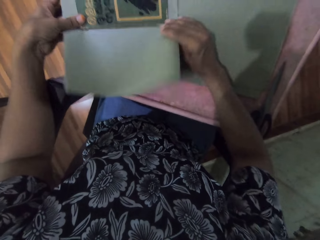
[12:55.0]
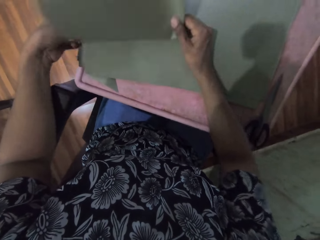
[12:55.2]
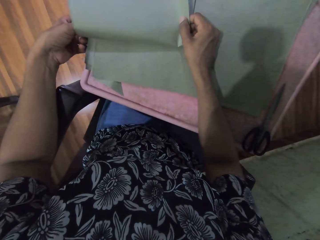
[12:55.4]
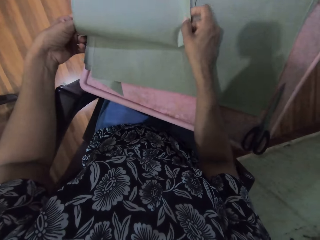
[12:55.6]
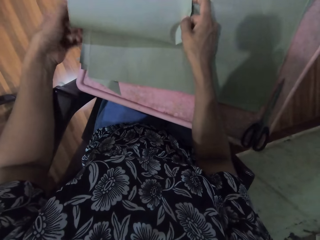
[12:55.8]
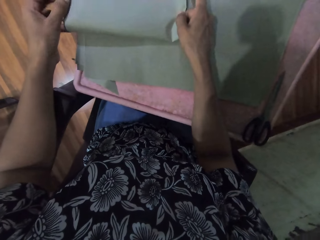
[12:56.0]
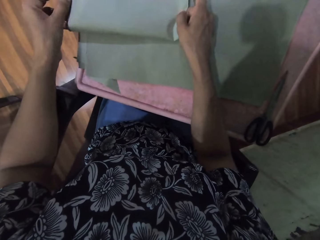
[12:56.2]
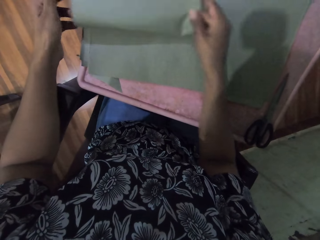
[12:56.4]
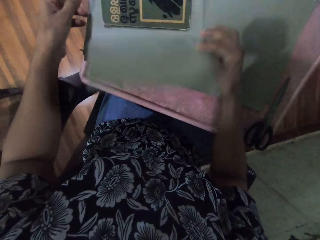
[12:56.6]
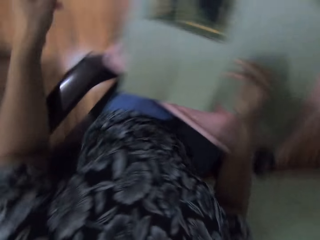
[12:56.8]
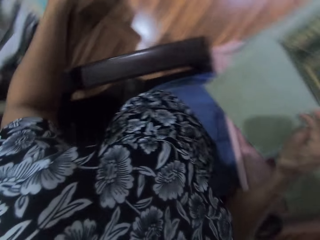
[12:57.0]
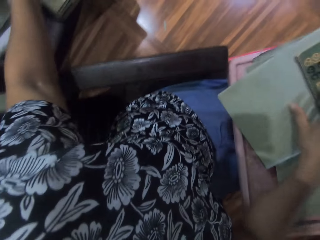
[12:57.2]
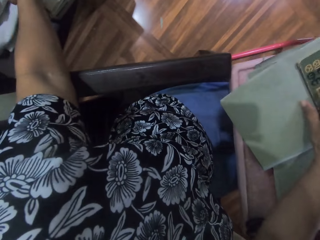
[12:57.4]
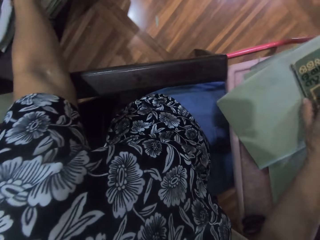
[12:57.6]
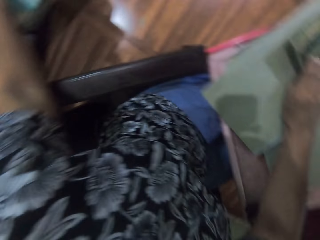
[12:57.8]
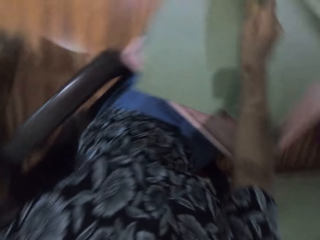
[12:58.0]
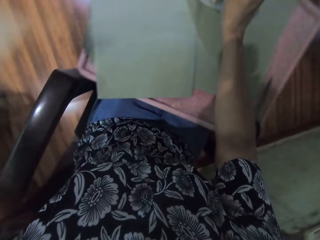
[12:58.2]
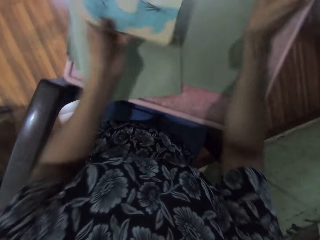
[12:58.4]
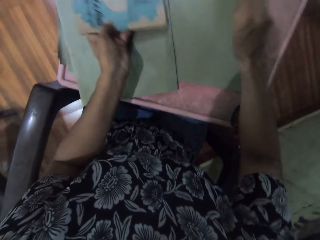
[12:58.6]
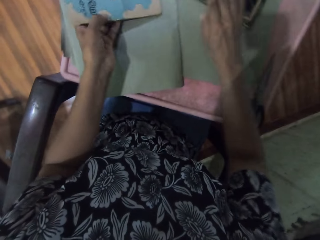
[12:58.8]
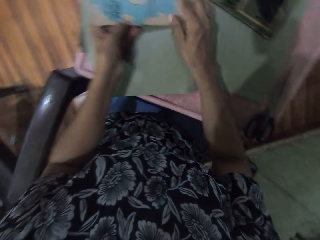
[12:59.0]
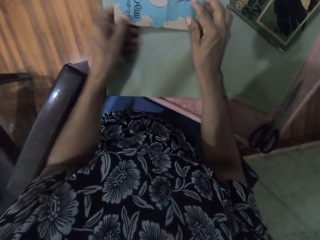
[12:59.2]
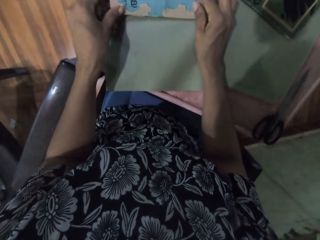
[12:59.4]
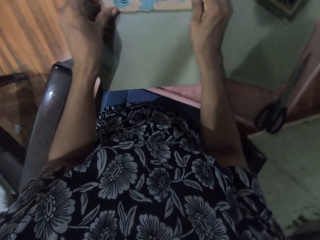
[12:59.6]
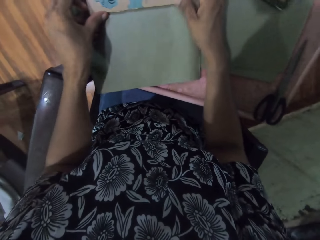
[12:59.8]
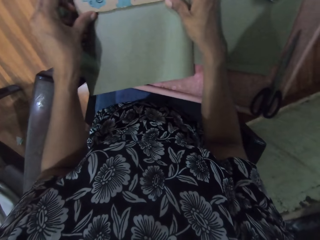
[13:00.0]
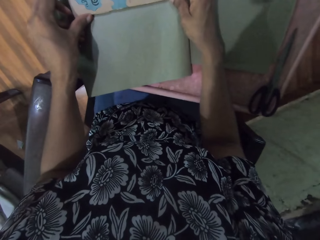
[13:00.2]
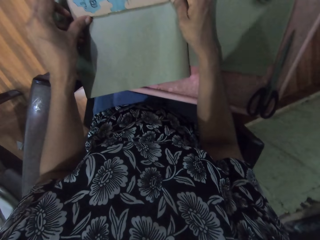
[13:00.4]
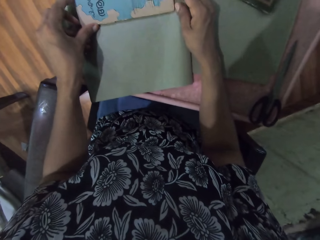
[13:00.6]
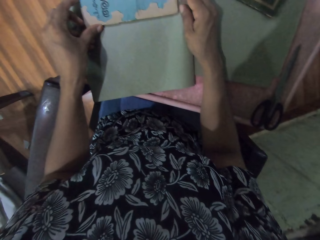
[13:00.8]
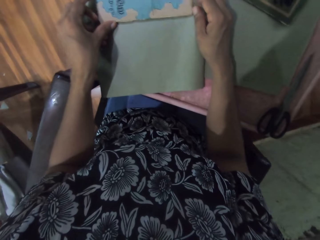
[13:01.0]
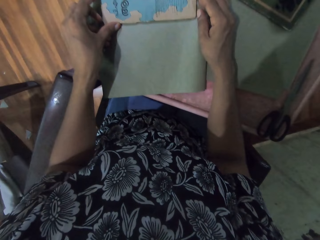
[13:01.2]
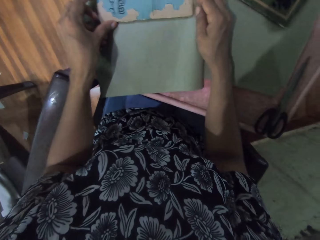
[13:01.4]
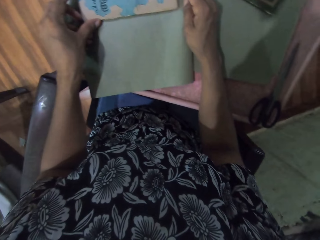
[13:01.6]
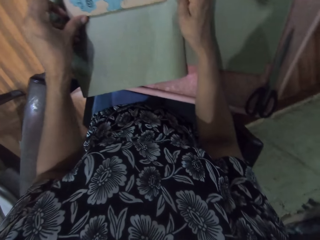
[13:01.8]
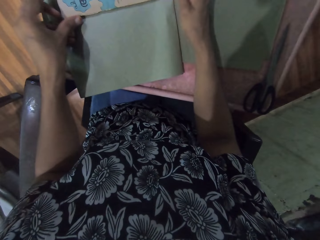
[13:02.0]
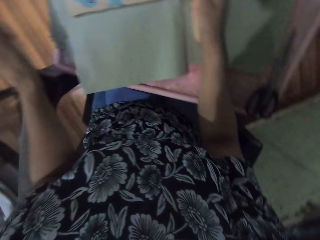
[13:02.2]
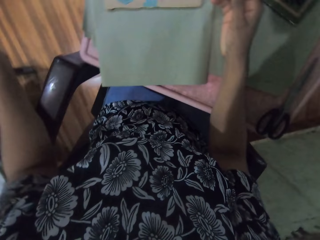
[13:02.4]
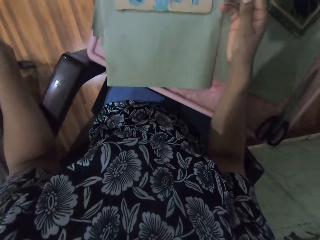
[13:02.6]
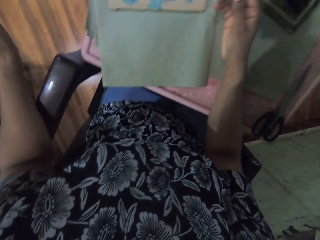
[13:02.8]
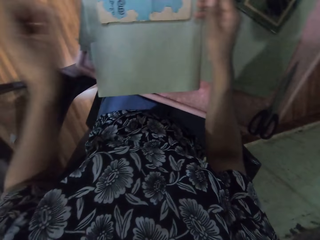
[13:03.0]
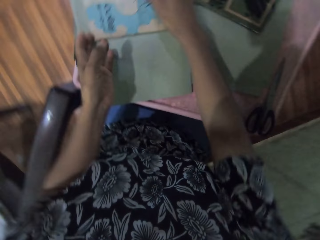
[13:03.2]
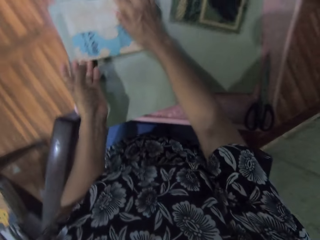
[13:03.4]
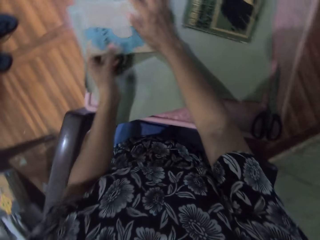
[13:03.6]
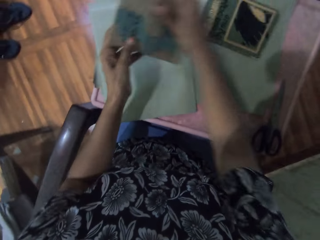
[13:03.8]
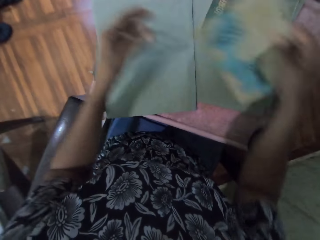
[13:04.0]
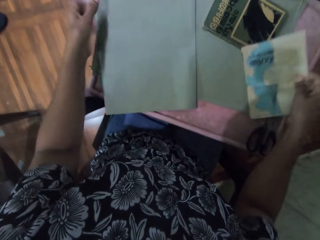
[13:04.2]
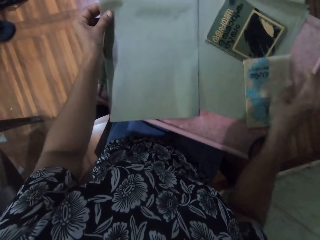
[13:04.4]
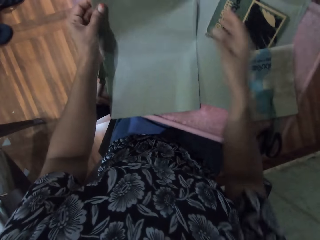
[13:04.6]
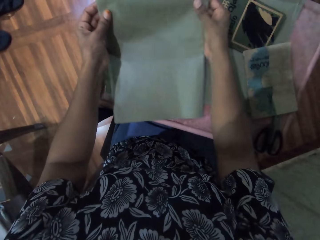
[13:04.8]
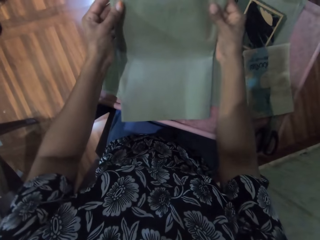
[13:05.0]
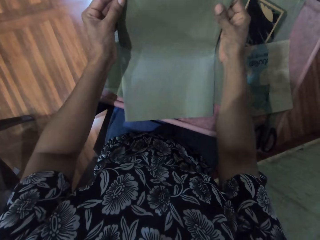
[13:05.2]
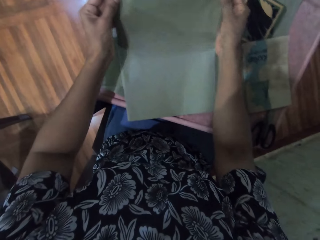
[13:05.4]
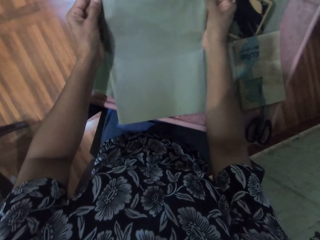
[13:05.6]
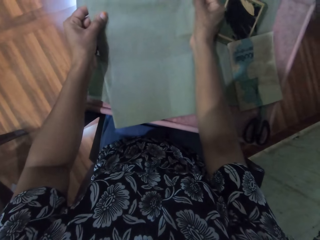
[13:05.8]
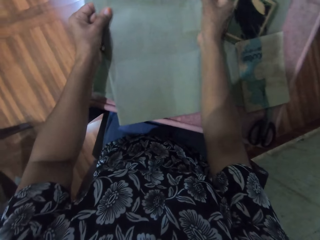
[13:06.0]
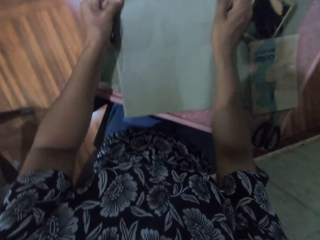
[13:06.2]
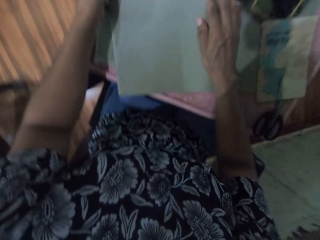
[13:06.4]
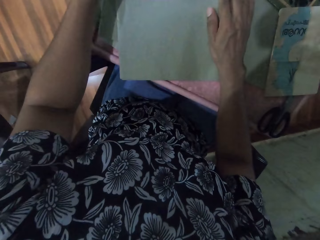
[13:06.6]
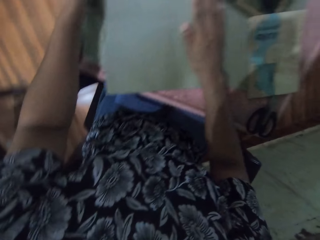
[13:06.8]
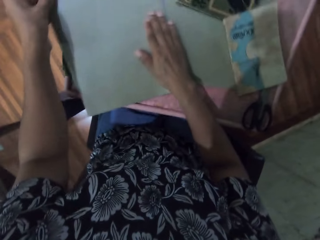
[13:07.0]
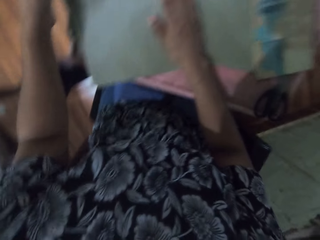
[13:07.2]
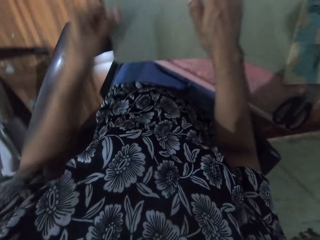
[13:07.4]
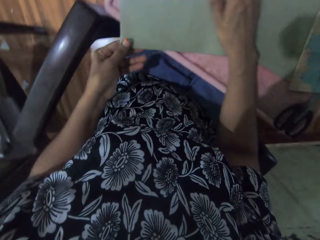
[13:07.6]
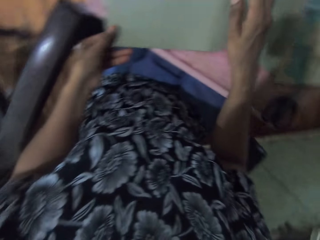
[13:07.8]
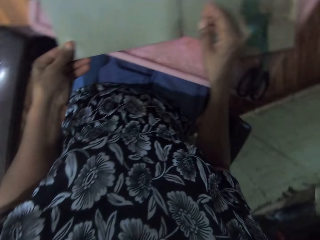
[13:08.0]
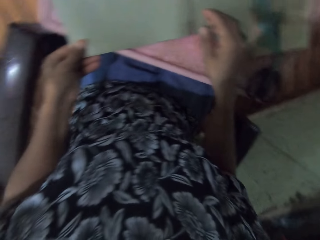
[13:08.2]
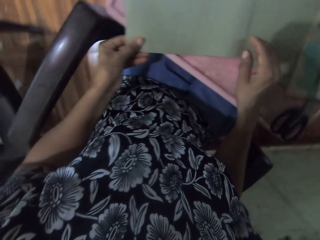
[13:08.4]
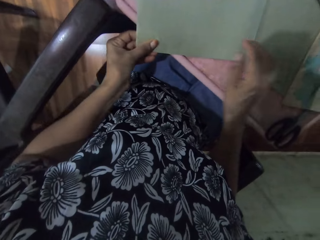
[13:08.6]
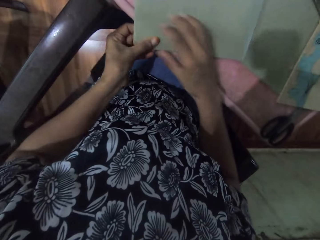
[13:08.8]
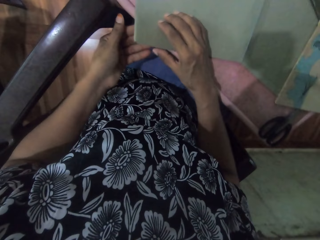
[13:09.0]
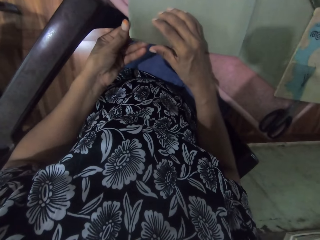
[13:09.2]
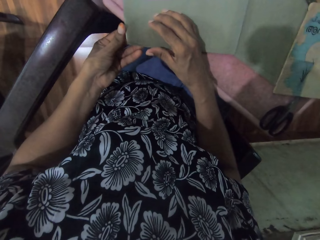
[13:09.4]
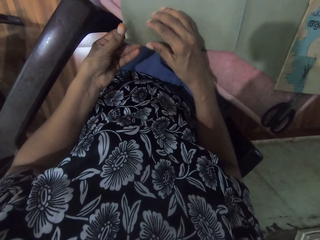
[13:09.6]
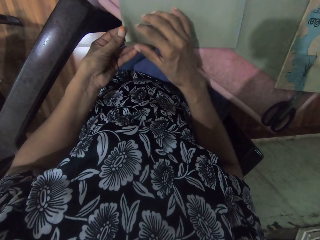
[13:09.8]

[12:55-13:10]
The camera wearer wraps the brown paper around the book on the table with both hands. She unwraps the brown paper around the book on the table with her right hand. She picks up a book from the chair with her left hand. She removes the book from the brown paper on the table with her right hand. She drops the book on the brown paper with her left hand. She drops the book on the brown paper or cover with her right hand. She adjusts the book on the brown paper with both hands. She removes the book from the brown paper with both hands. She holds the brown paper with her left hand. She drops the book on the brown paper with her right hand. She adjusts the brown paper on the table with both hands. She folds the cover.

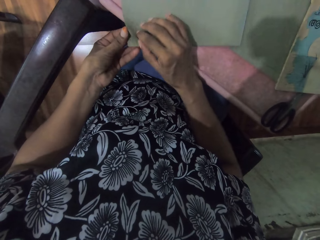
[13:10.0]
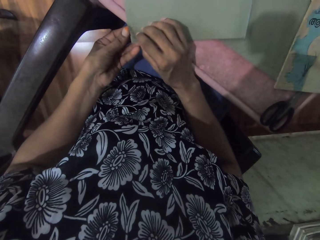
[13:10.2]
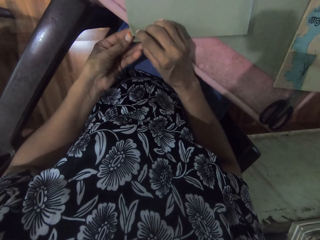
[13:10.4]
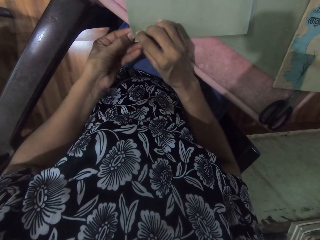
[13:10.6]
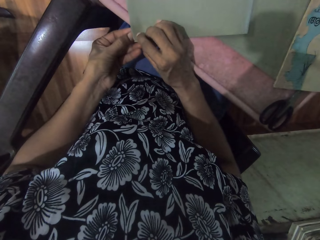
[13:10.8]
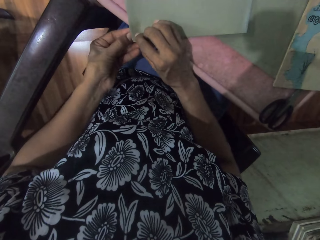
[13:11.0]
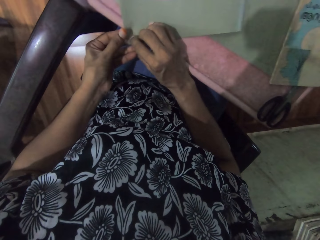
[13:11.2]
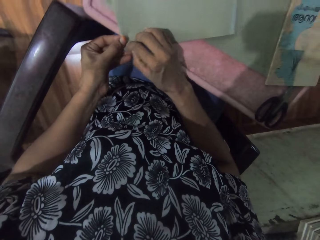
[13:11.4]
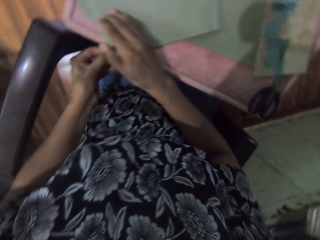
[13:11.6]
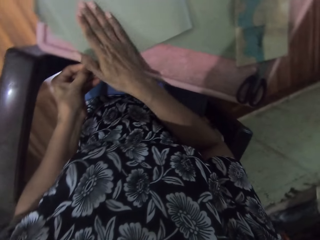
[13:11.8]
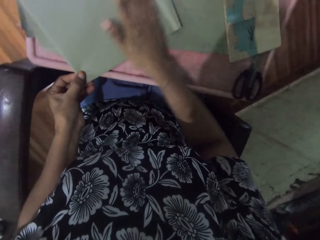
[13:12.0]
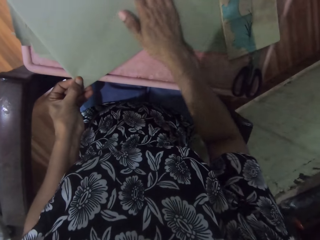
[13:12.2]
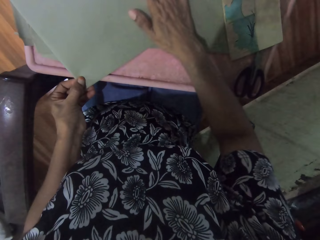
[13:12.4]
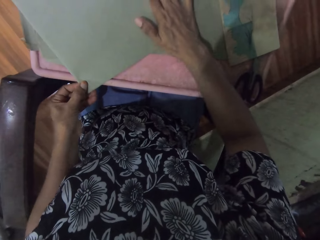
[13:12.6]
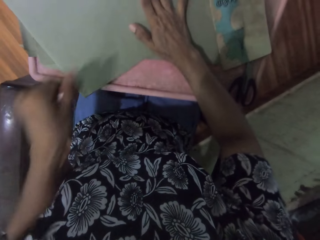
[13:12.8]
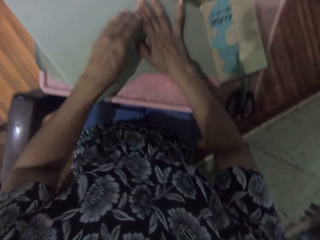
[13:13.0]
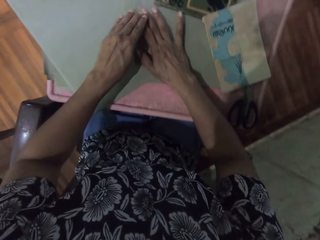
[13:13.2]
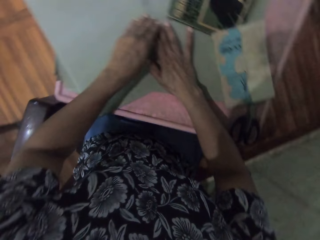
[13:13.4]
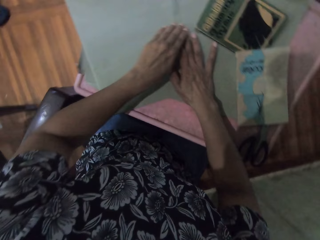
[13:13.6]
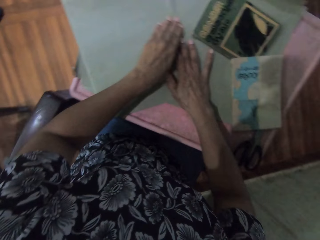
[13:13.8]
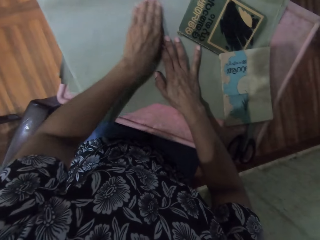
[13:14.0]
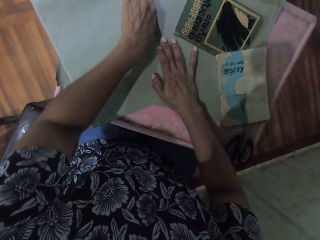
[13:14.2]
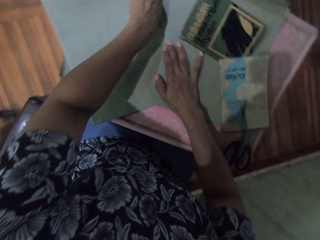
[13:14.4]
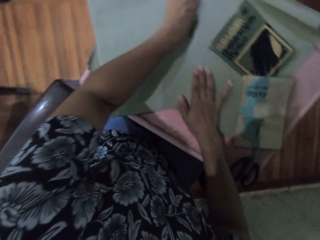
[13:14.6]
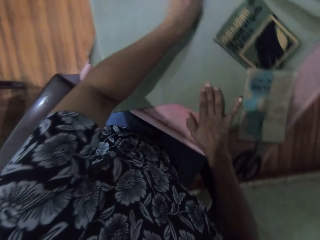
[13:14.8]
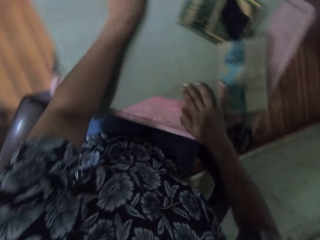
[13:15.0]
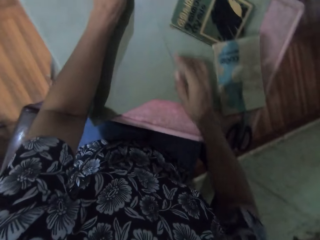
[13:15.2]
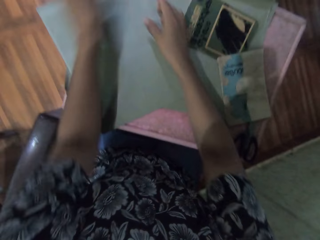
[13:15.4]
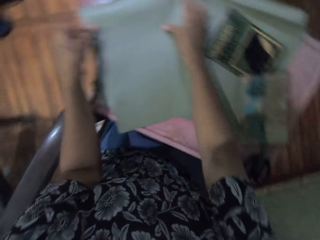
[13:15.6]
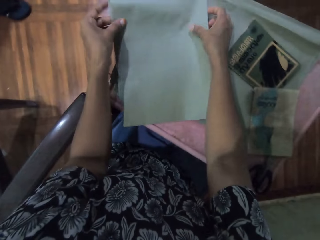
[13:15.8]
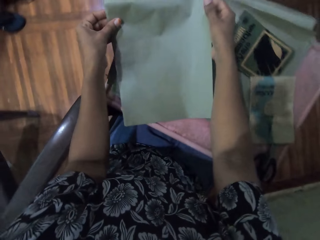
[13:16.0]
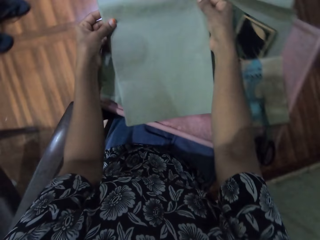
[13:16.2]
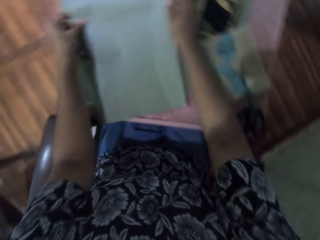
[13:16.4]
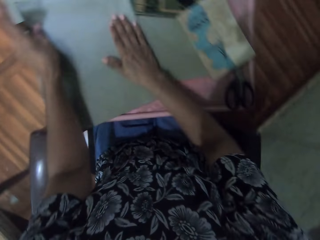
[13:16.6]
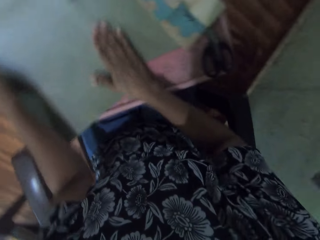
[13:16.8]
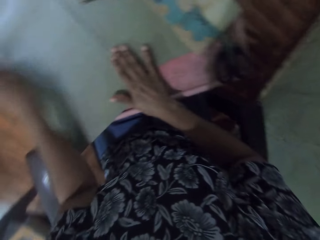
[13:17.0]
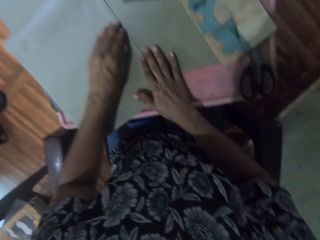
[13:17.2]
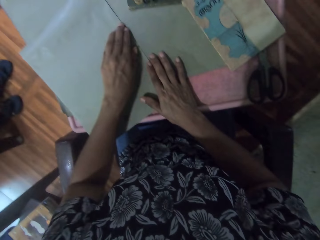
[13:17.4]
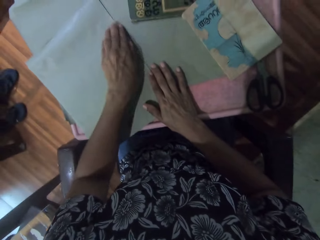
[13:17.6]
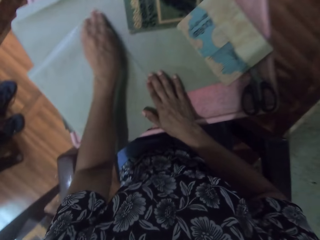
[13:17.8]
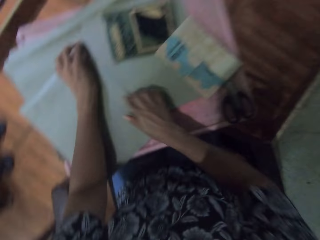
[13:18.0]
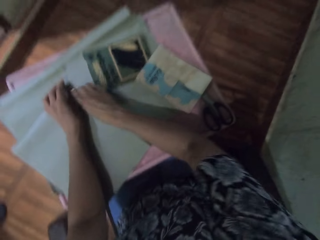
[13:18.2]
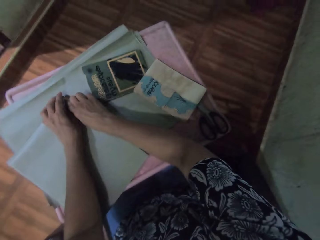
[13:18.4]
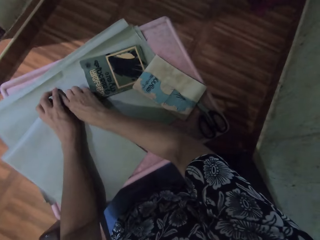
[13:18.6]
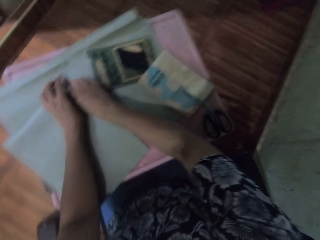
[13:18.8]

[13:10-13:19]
The camera wearer smoothens the brown paper on the table with her right hand. She smoothens the brown paper on the table with her left hand. She smoothens the brown paper on the table with her right hand. She adjusts the brown paper on the table with both hands. She smoothens the brown paper on the table with her right hand. She smoothens the brown paper on the table with her left hand.
